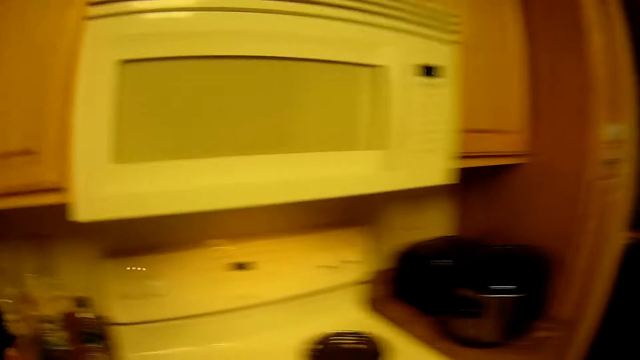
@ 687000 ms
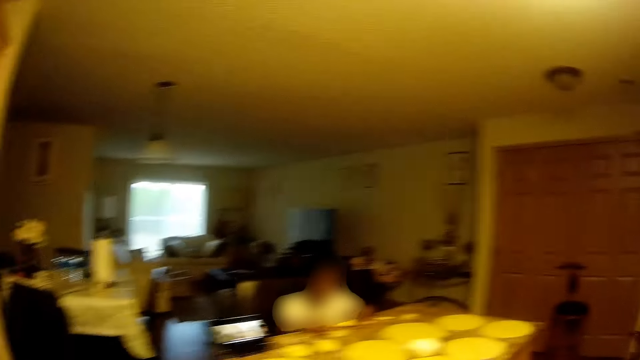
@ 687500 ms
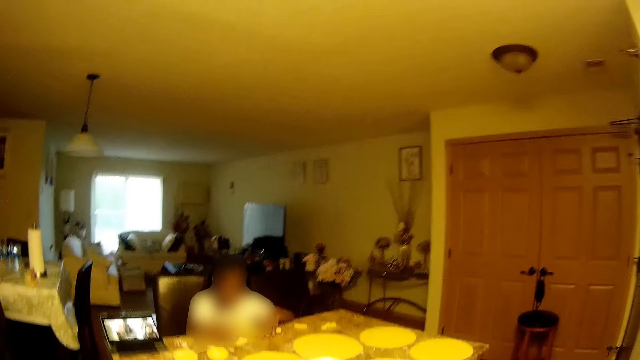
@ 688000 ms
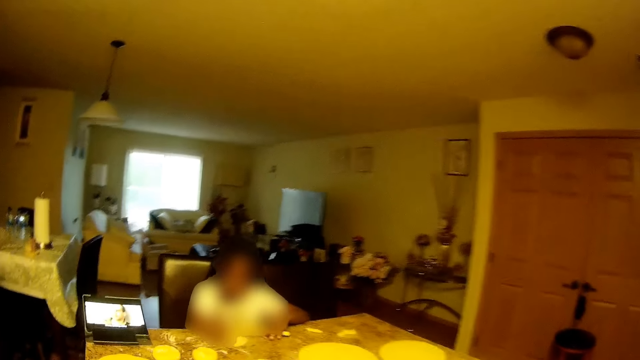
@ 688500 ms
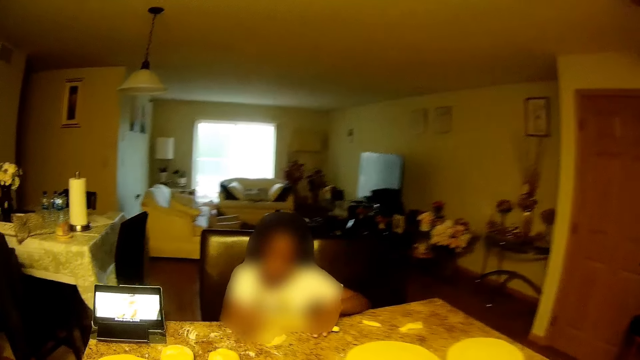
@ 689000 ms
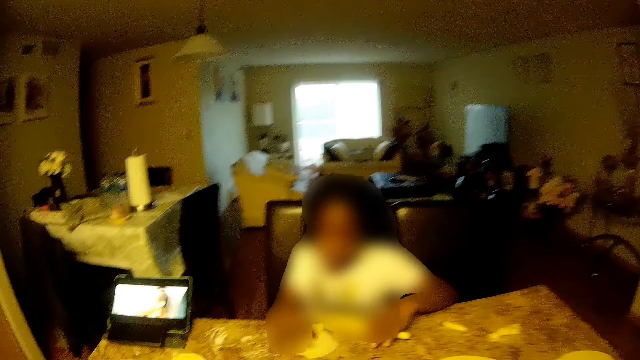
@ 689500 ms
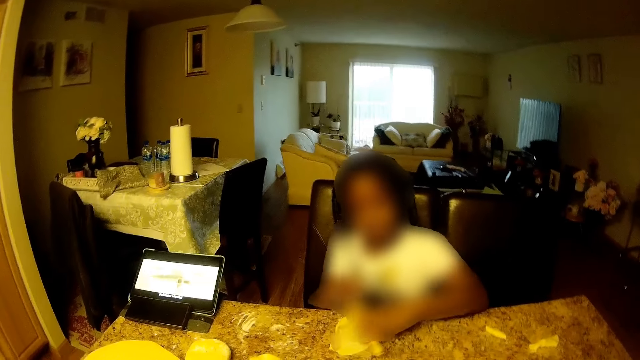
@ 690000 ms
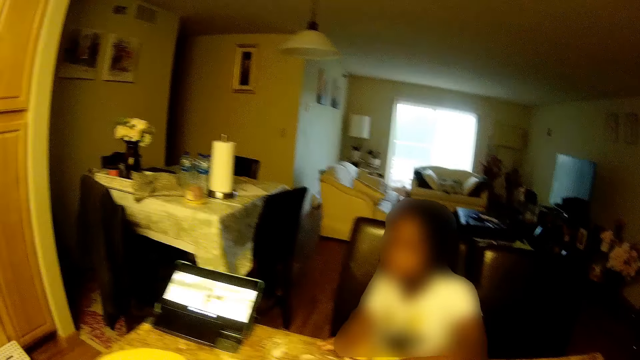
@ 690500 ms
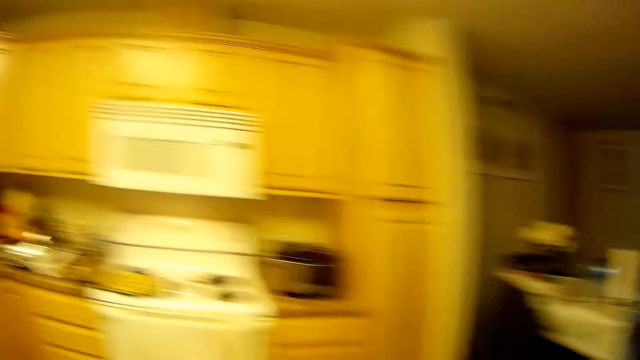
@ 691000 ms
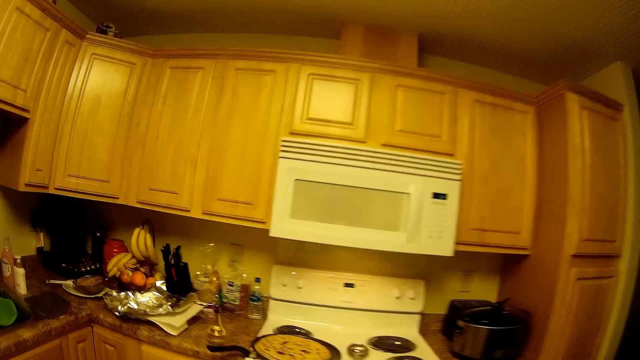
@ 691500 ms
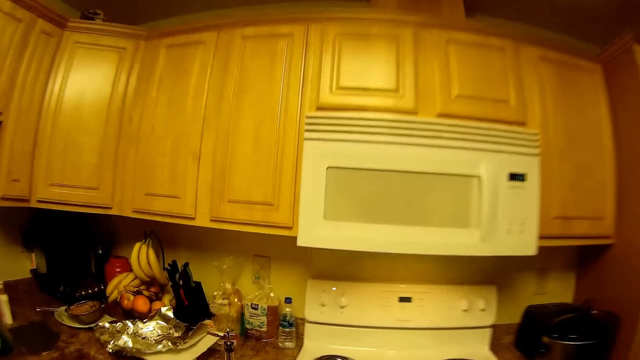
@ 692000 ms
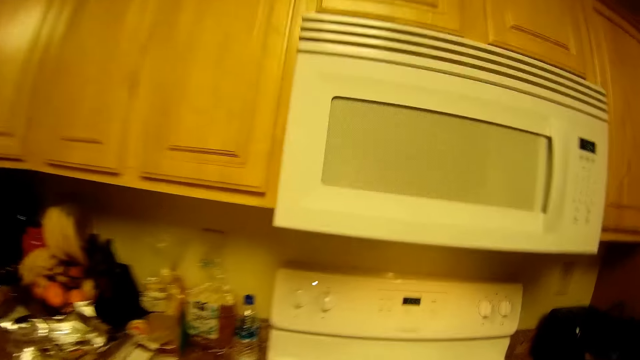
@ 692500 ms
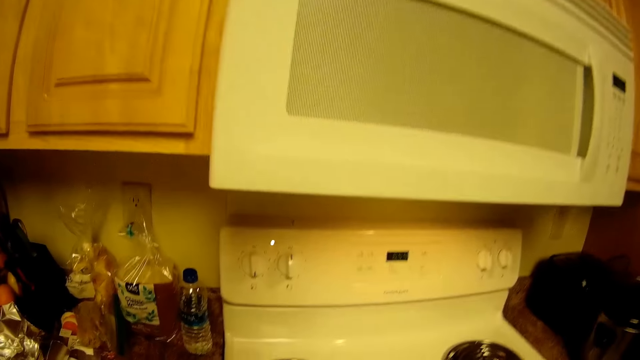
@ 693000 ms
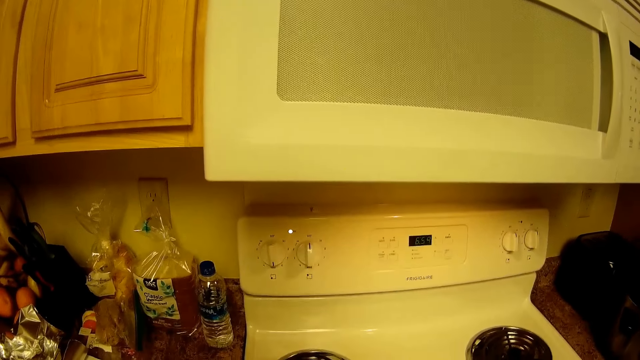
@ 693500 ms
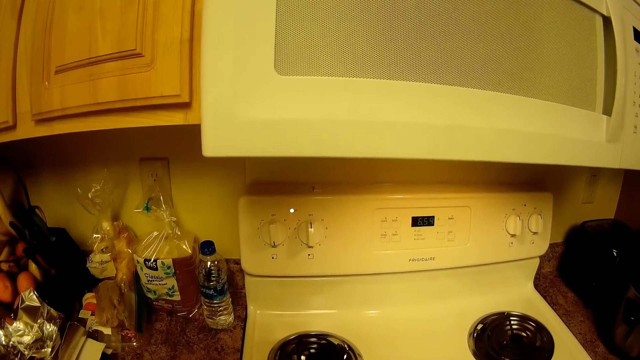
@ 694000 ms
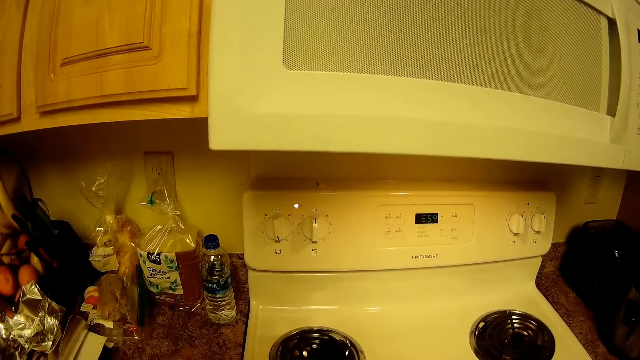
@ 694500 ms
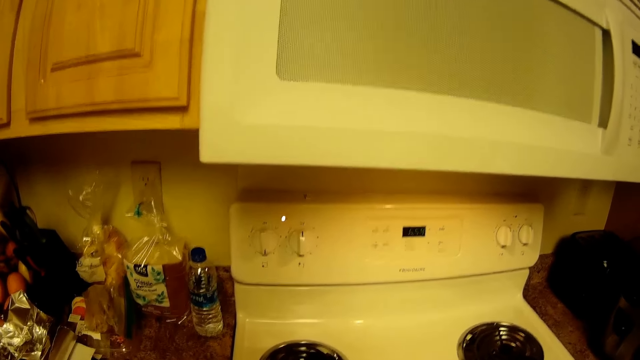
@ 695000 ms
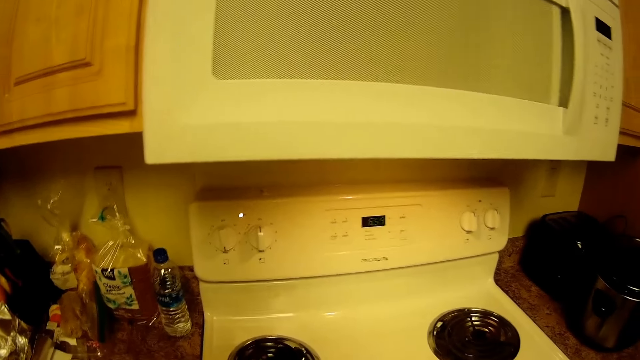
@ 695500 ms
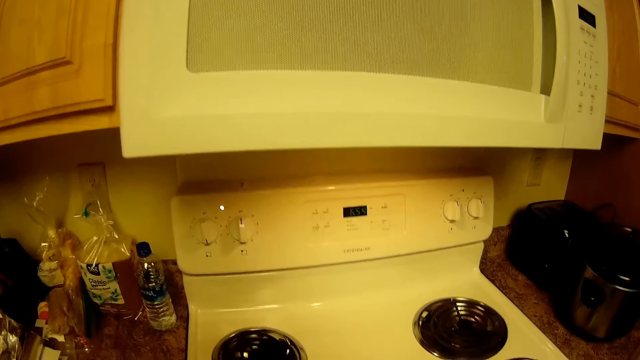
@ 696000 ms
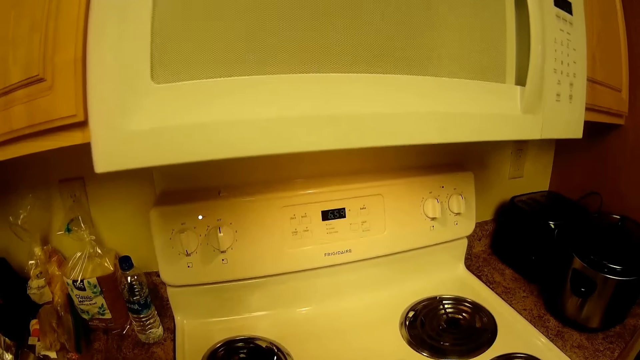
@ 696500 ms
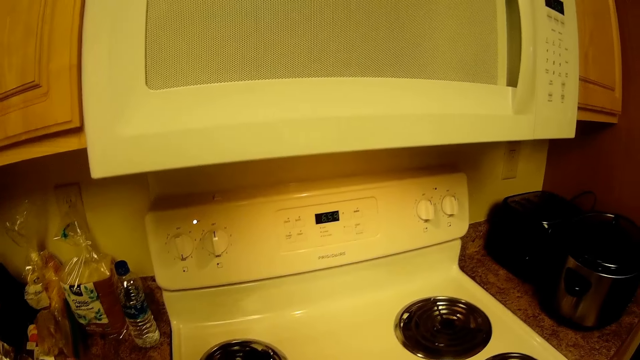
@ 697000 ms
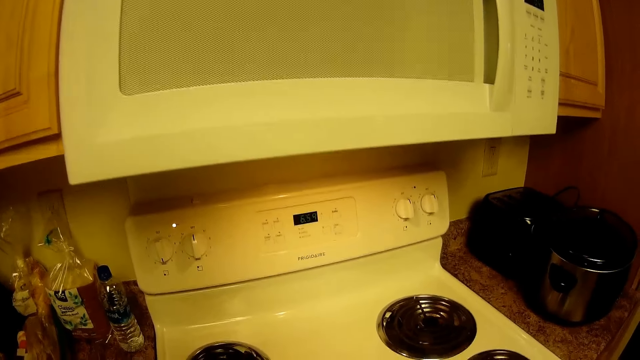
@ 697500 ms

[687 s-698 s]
The camera wearer walks towards the table. The girl adjusts the dough on the table with her right hand. The girl rolls the rolling pin on the dough on the tiled table with both hands. The camera wearer converses with the girl.

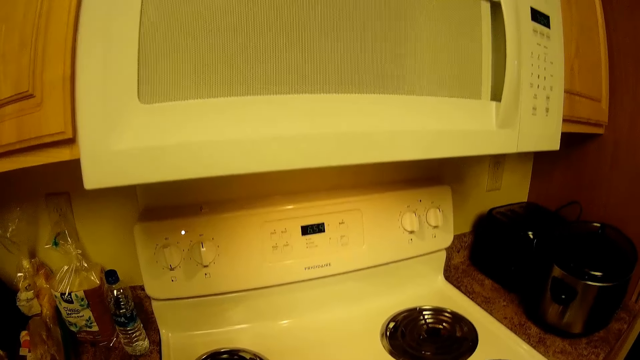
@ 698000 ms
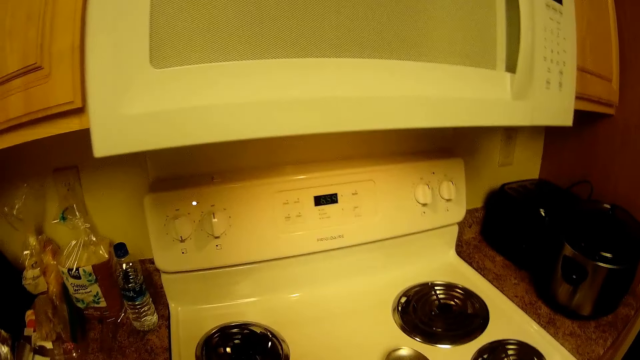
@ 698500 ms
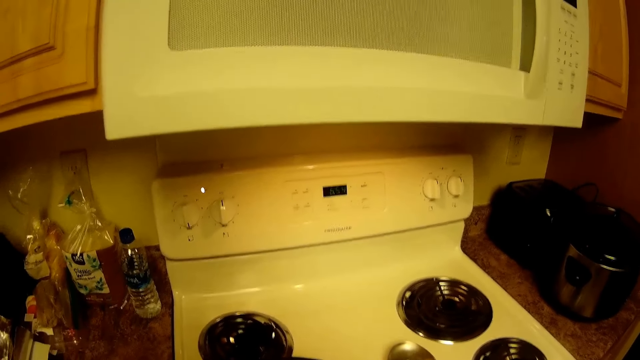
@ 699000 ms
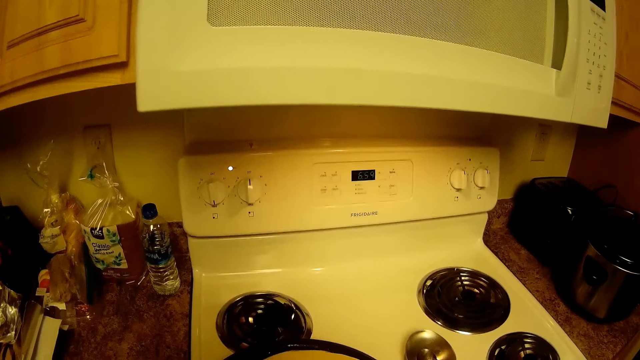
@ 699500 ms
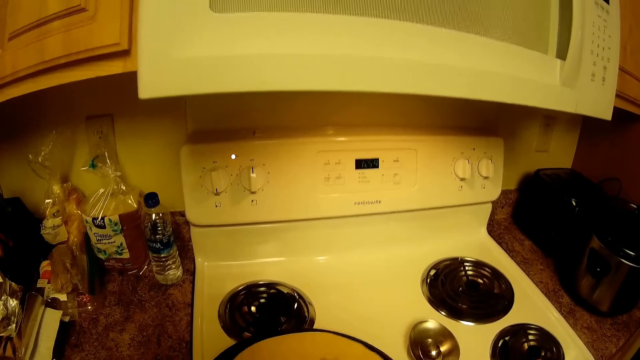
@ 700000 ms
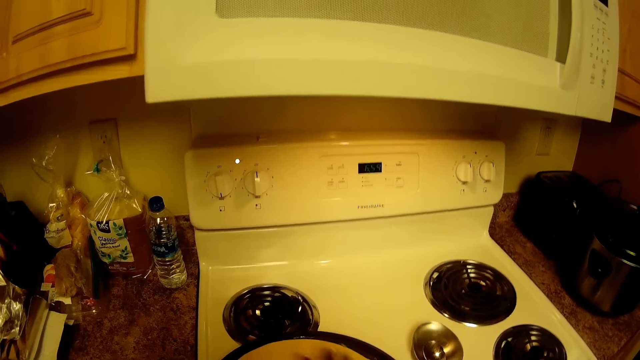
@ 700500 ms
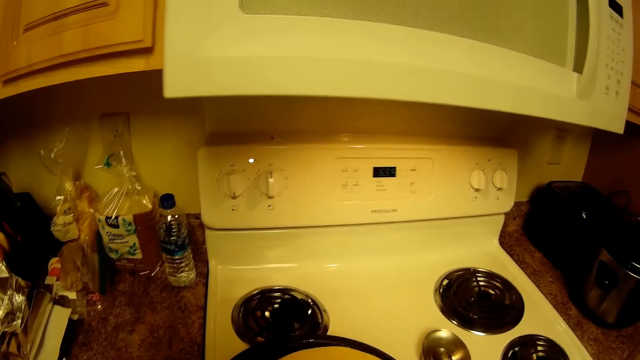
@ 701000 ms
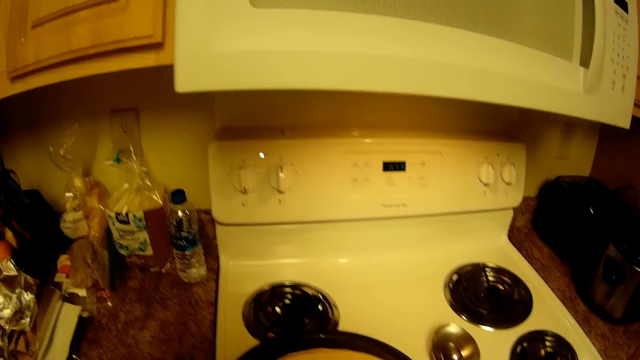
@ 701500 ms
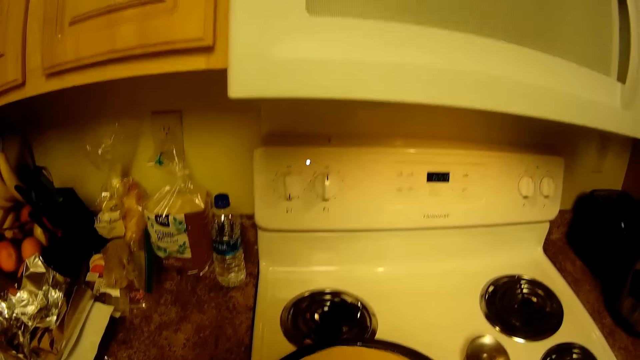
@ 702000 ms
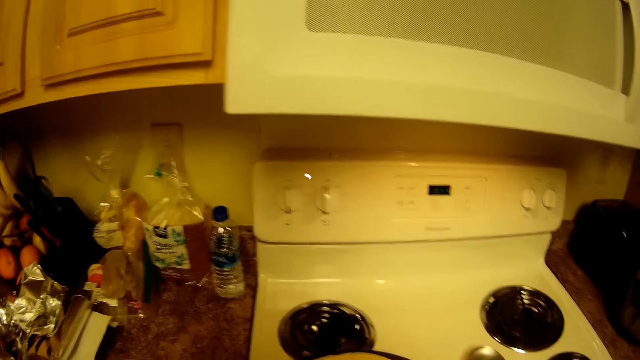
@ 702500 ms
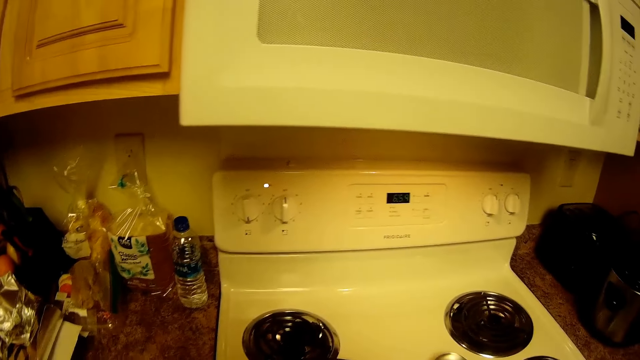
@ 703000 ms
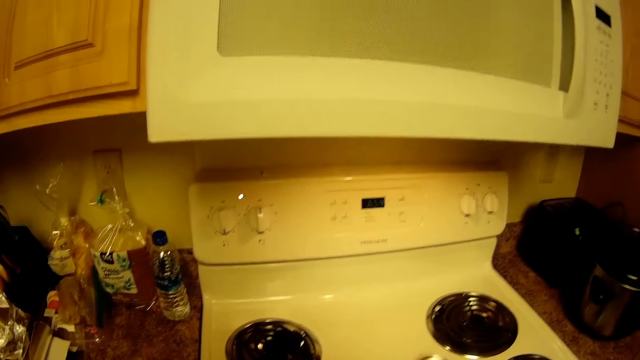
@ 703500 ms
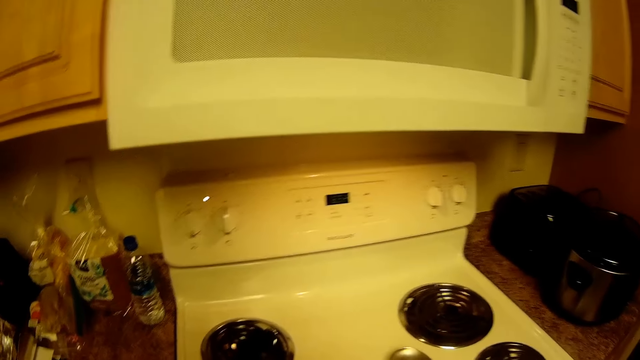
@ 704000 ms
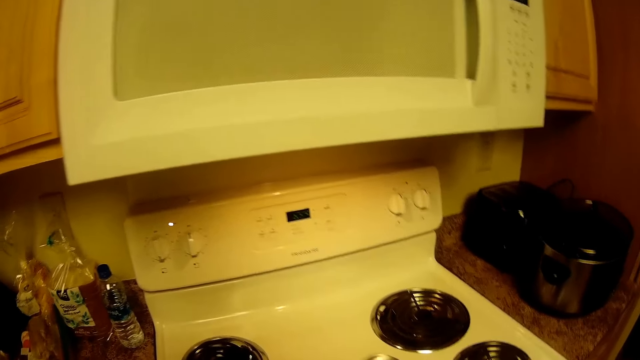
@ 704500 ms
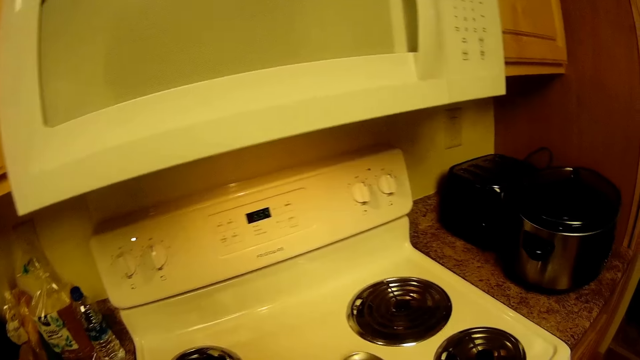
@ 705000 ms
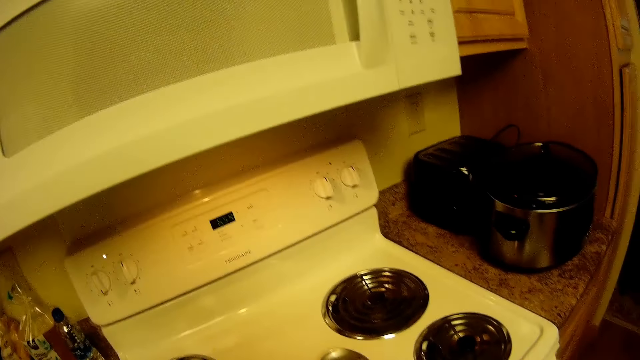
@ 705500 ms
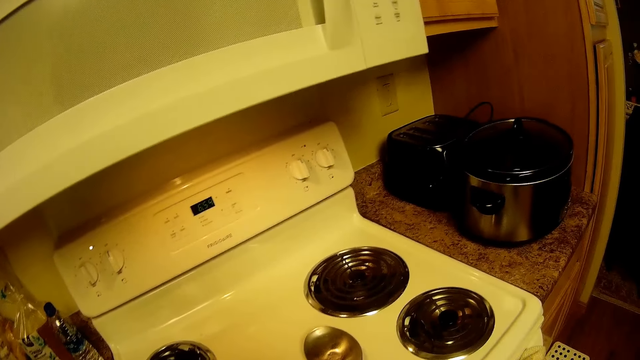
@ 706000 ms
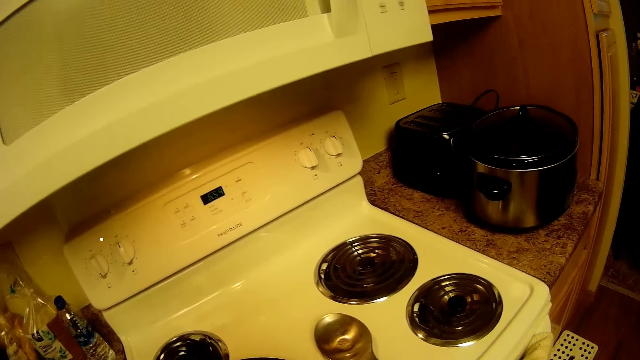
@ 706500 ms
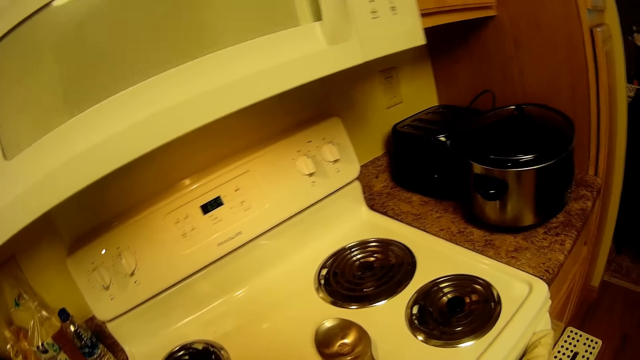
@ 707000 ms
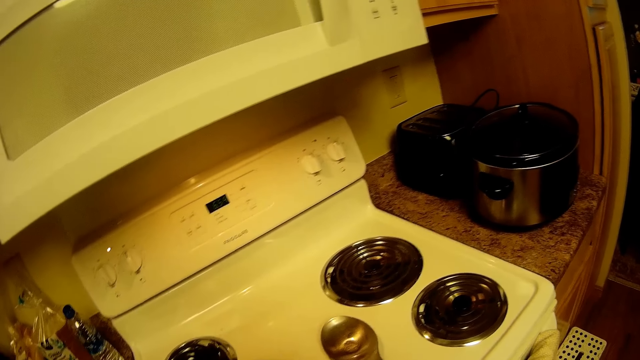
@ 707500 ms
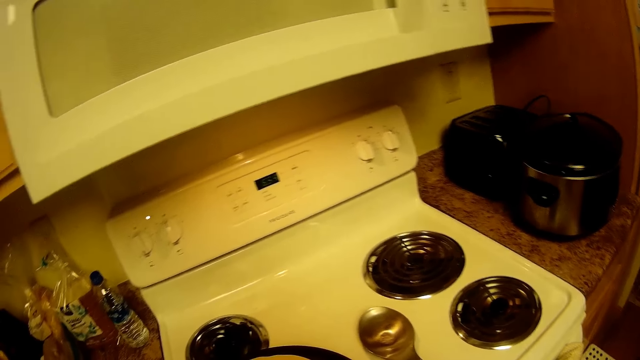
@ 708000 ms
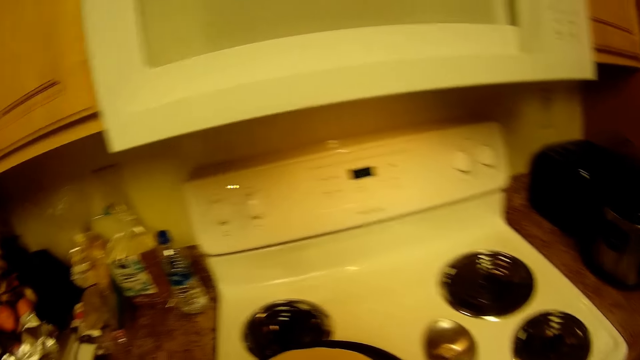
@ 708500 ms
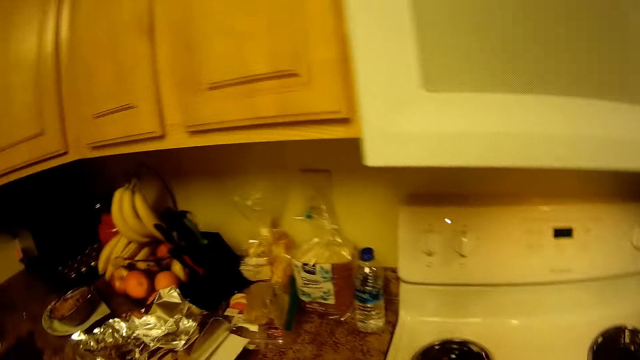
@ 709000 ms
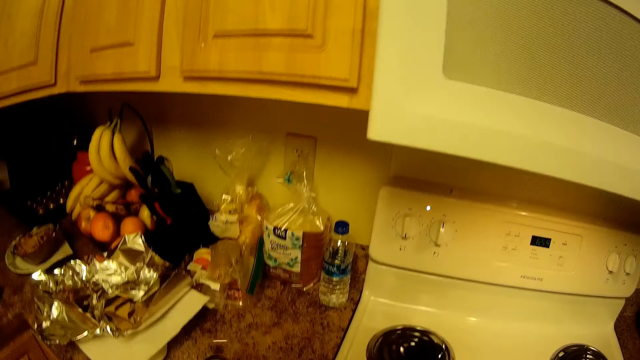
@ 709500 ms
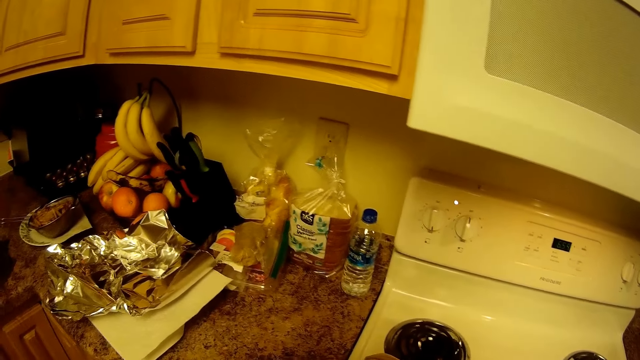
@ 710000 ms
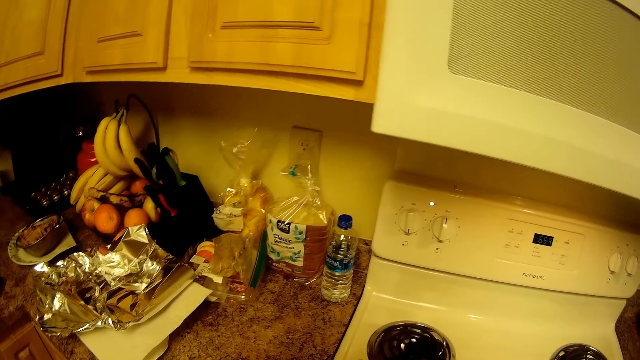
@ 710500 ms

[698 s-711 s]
The camera wearer turns the dough on the pan. She adjusts the pan with the dough on the gas cooker with her right hand. The girl and the woman converse.
